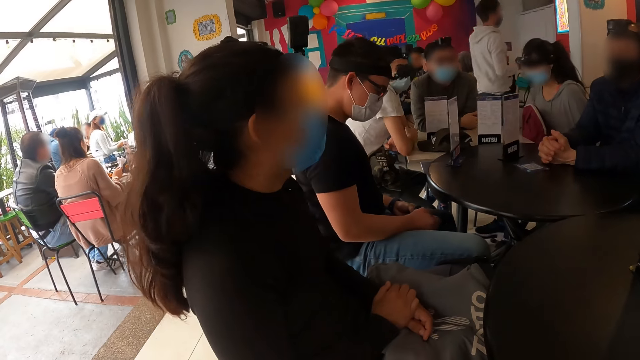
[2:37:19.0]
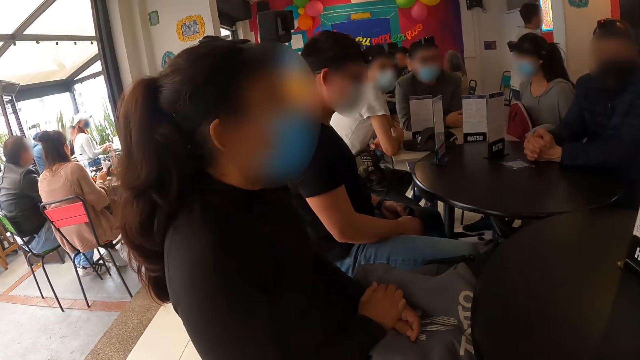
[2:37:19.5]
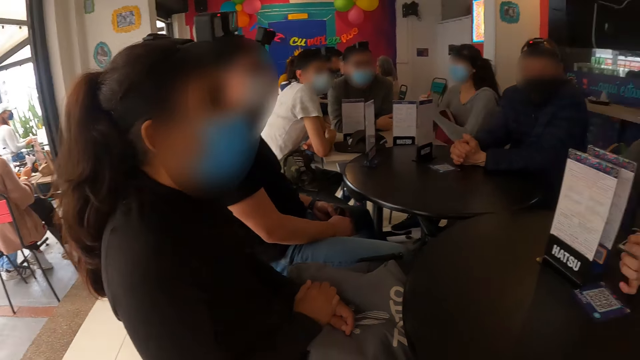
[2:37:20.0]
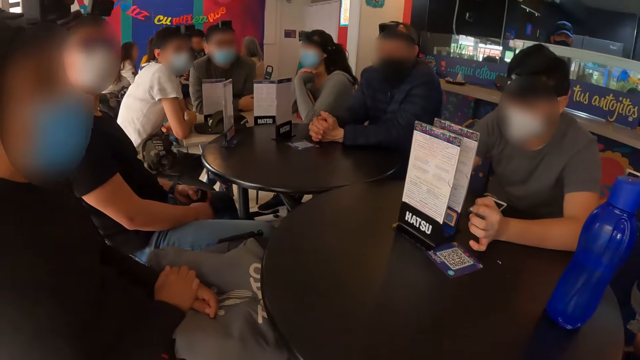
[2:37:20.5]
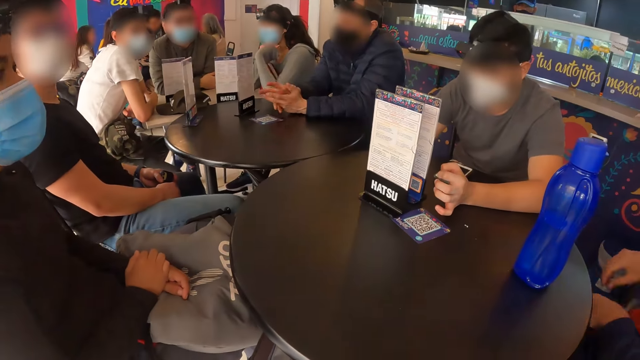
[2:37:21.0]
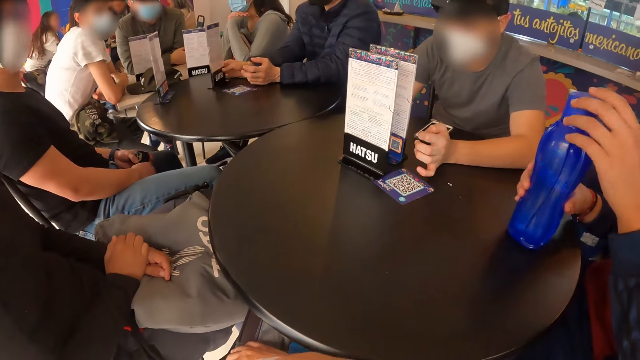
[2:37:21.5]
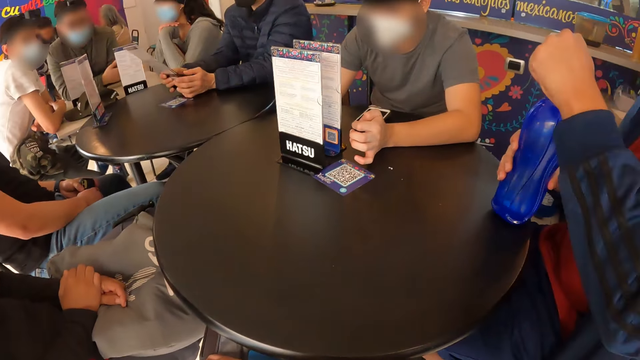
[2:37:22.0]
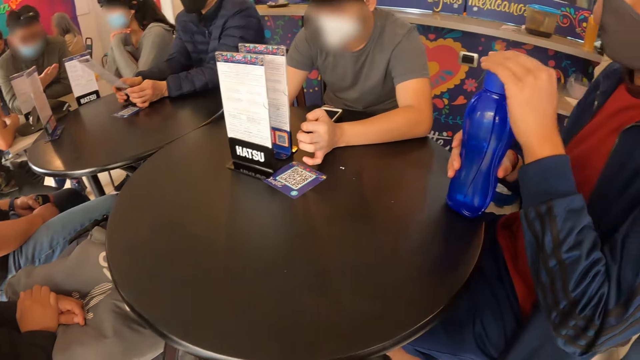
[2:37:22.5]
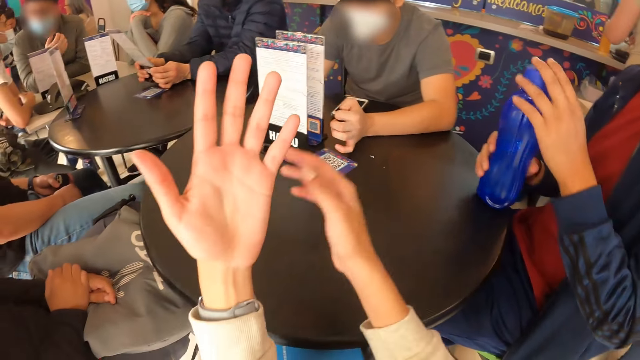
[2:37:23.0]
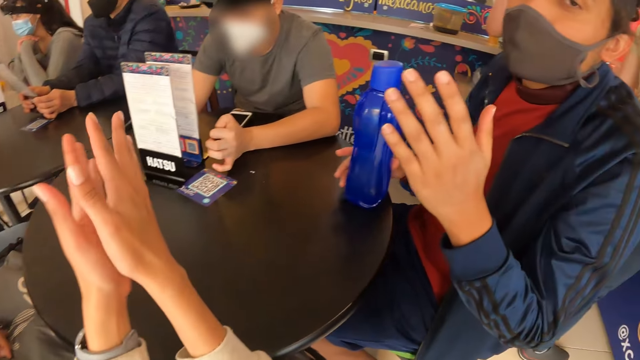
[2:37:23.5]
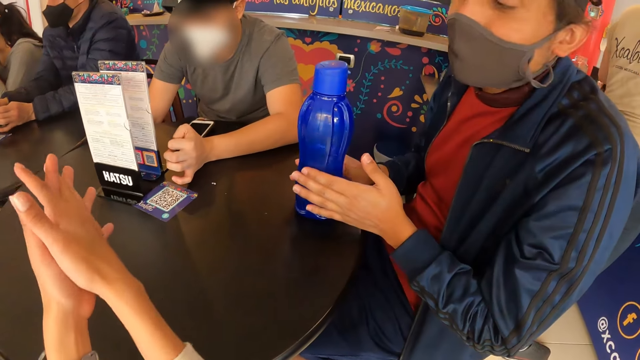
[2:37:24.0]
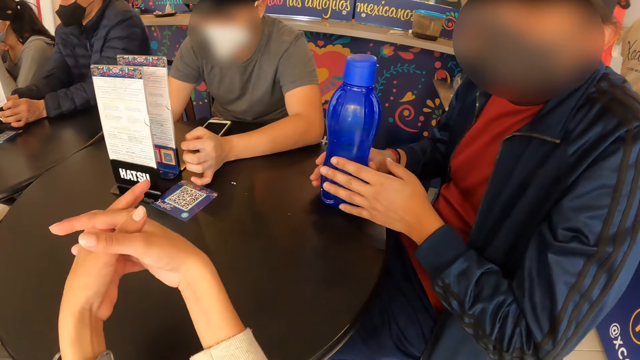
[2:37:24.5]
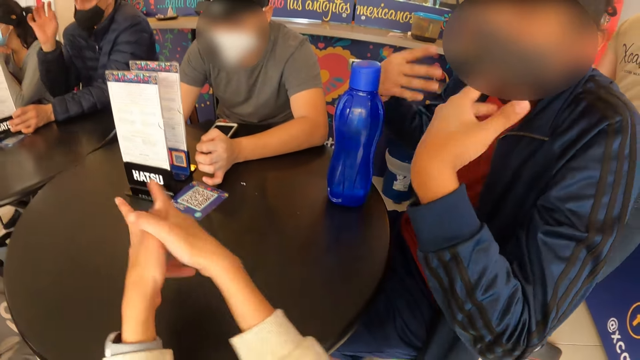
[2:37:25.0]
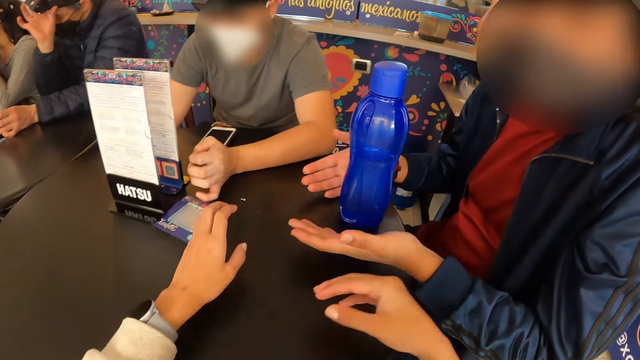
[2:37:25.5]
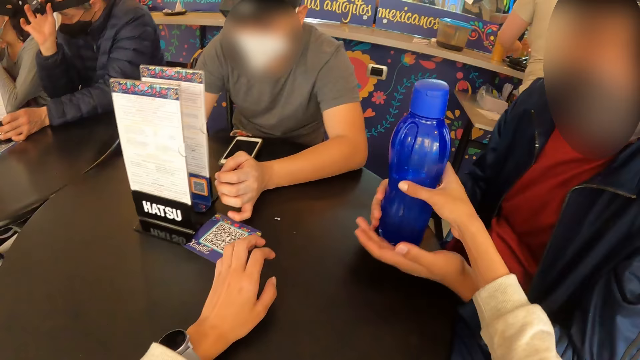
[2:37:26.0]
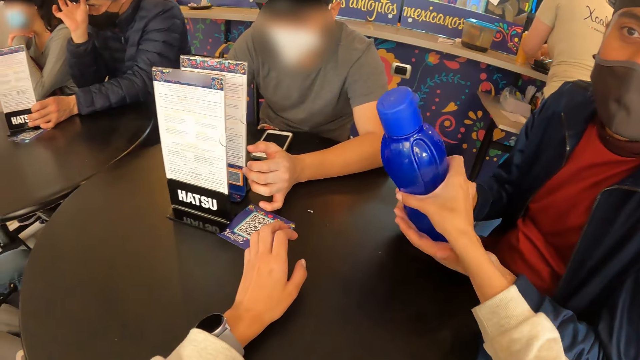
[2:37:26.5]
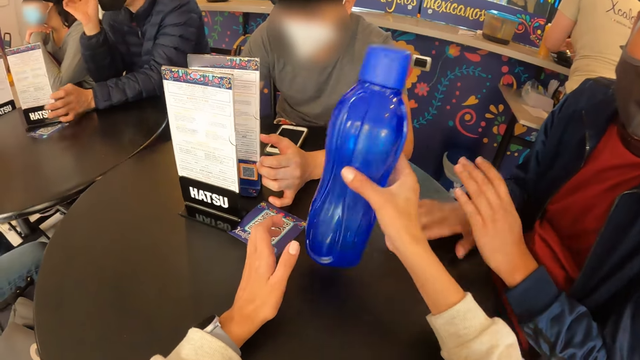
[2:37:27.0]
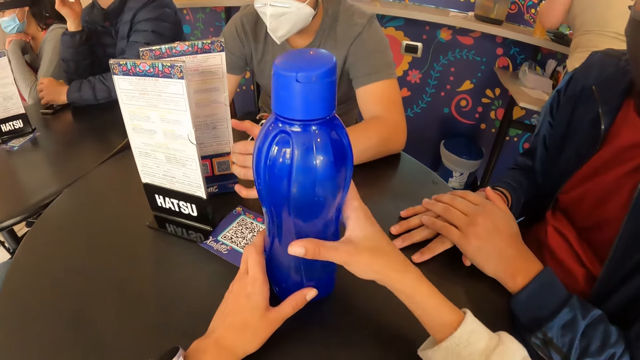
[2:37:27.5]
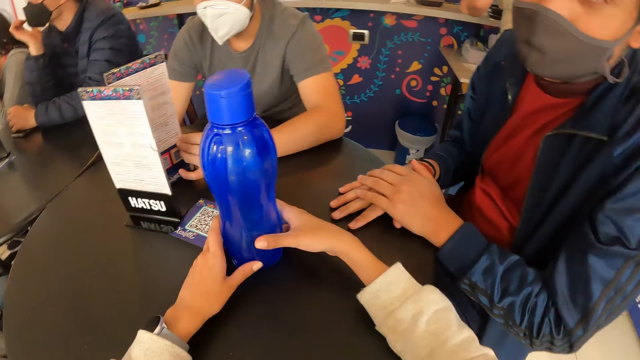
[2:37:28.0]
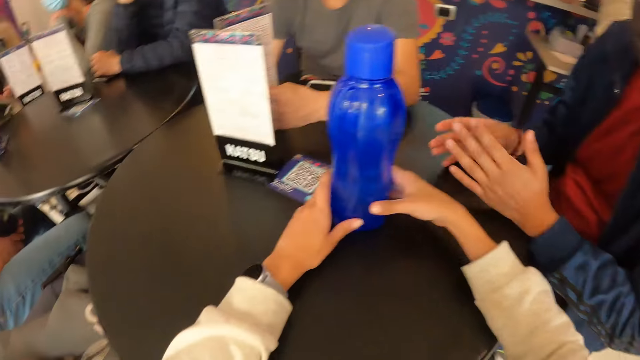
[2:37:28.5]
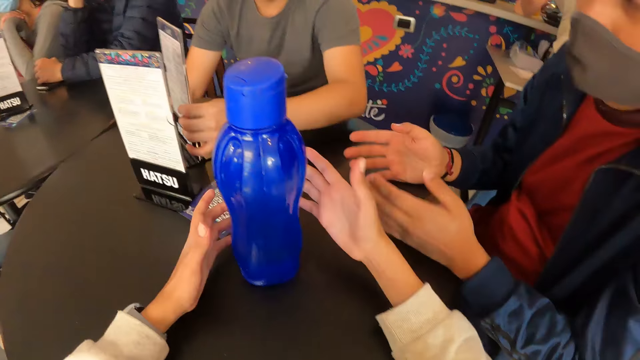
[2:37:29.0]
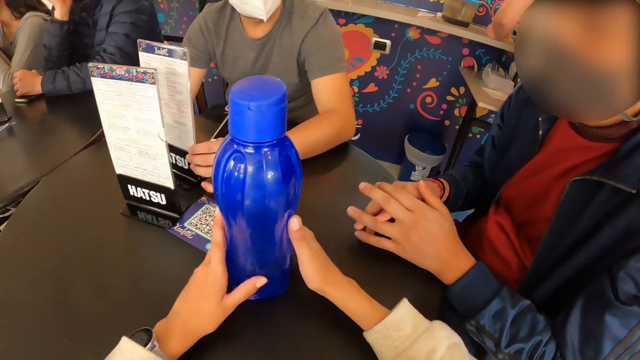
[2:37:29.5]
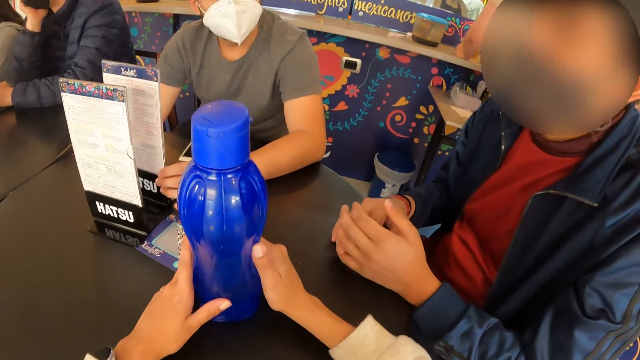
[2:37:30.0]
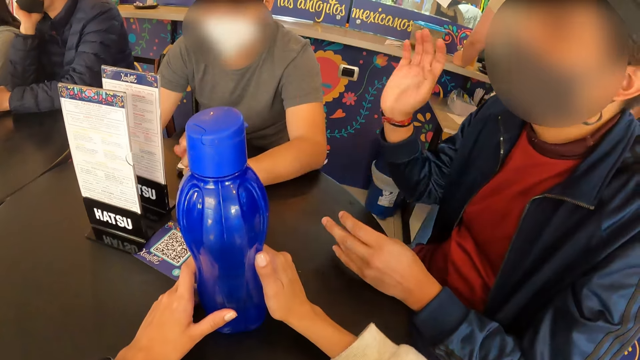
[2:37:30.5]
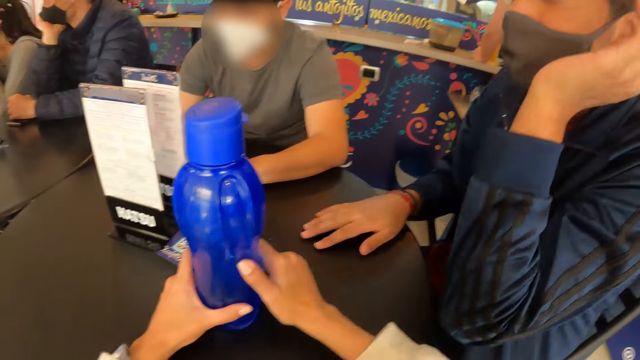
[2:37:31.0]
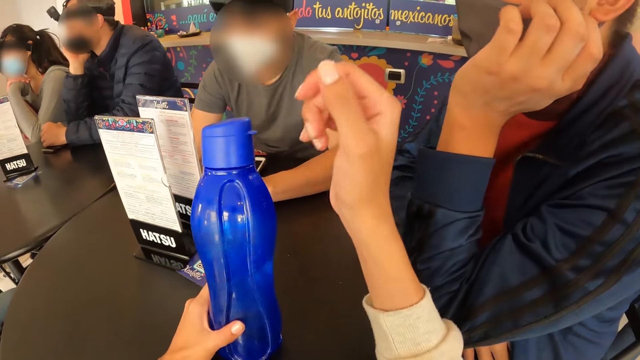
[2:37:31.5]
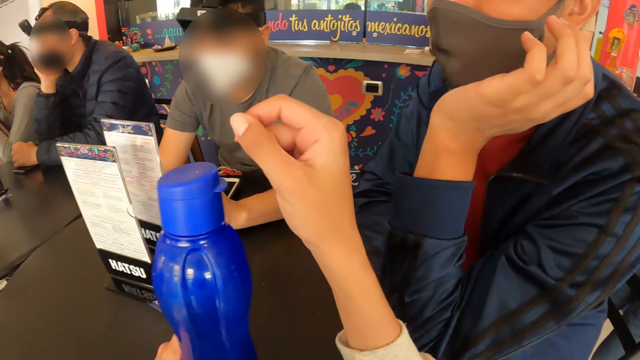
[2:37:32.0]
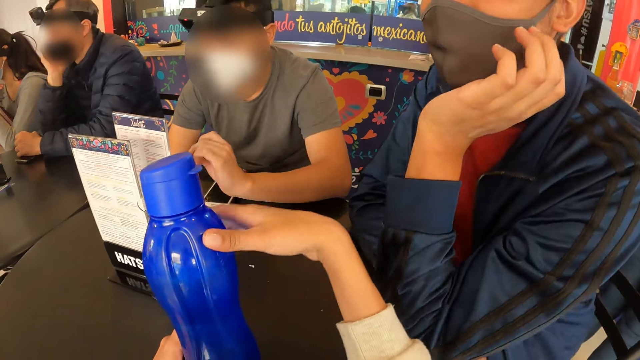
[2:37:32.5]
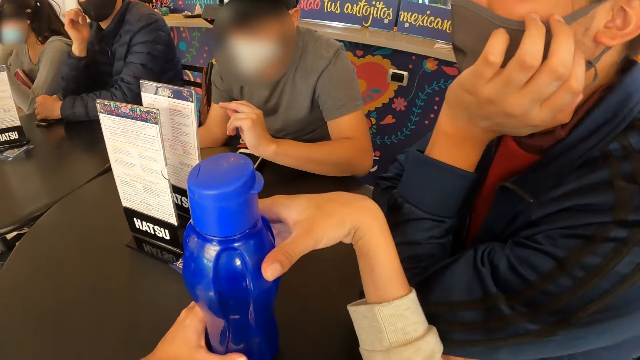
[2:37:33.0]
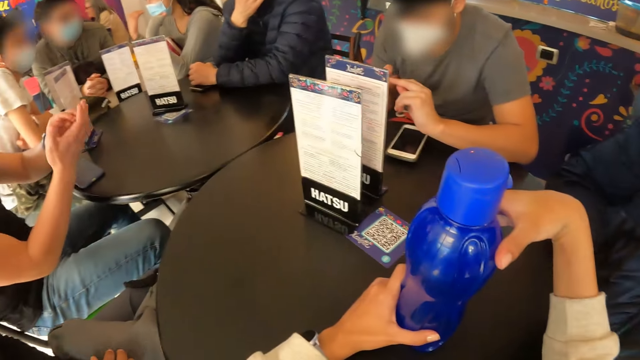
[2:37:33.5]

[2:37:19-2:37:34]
A man holds the bottle on the table with his right hand. The man opens the bottle of water in his right hand with his left hand. The man interacts with the camera wearer. The camera wearer sways hands. The man sways a hand and sways hands. The camera wearer picks up the bottle from the man with his right hand. Another man moves the menu on the table with both hands. The first man sways hands. A person turns the menu on the table. The first man sways hands. The first man touches the face.

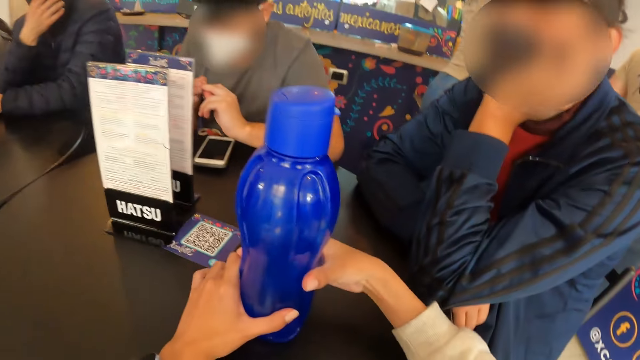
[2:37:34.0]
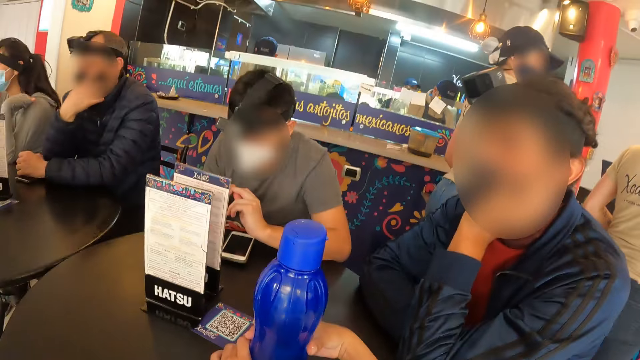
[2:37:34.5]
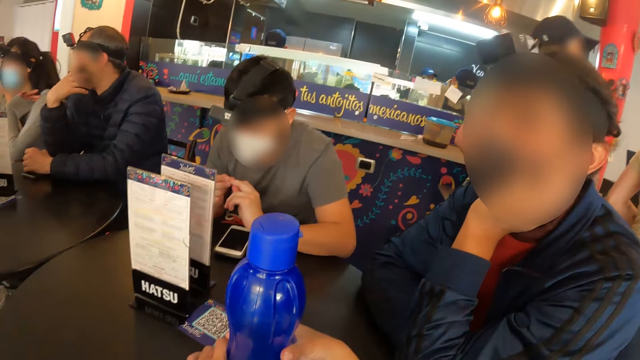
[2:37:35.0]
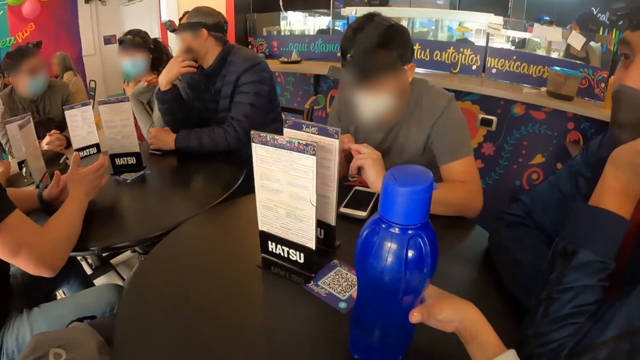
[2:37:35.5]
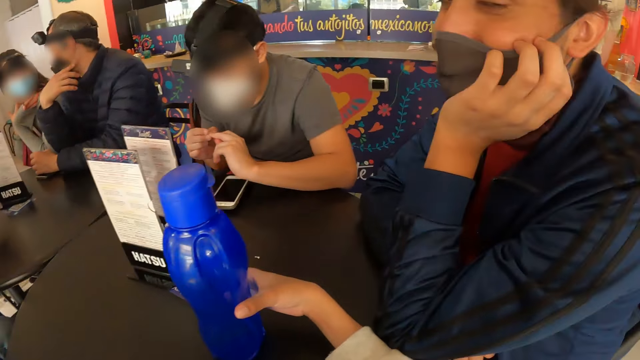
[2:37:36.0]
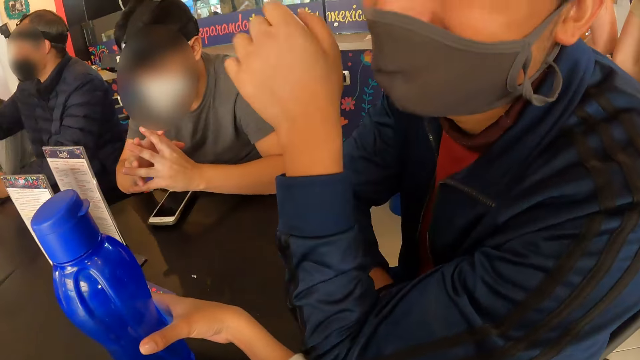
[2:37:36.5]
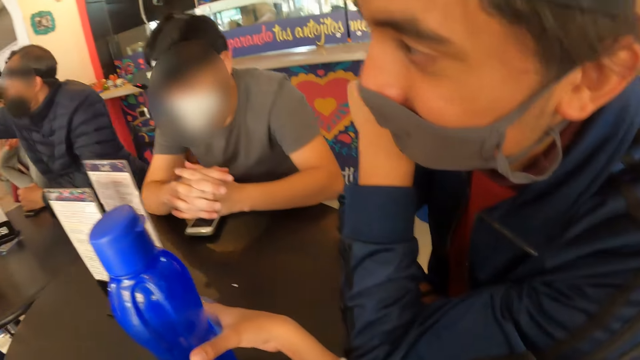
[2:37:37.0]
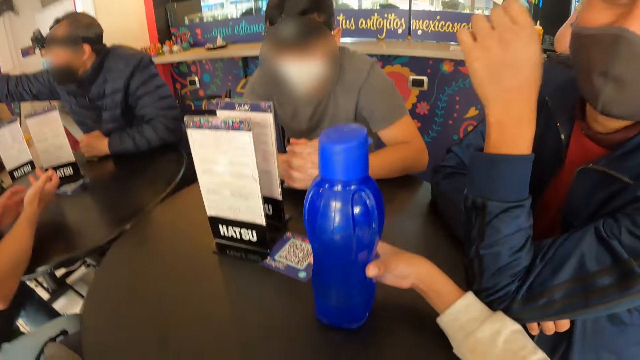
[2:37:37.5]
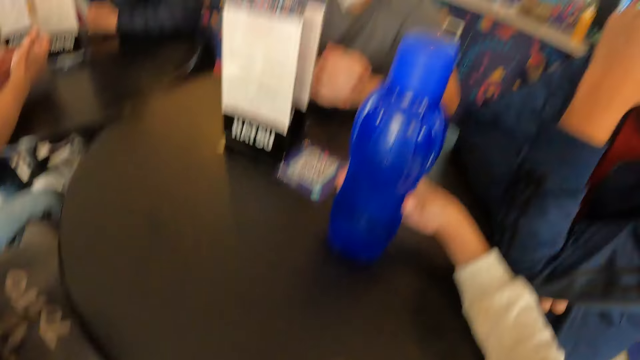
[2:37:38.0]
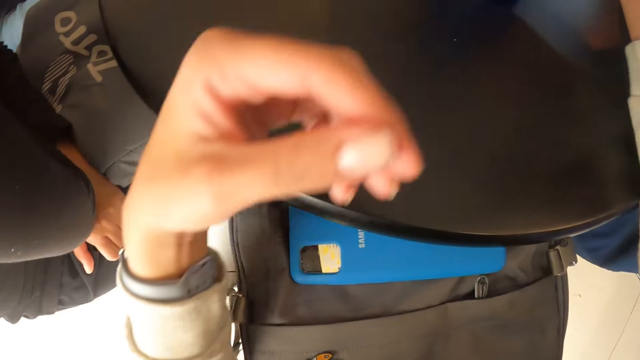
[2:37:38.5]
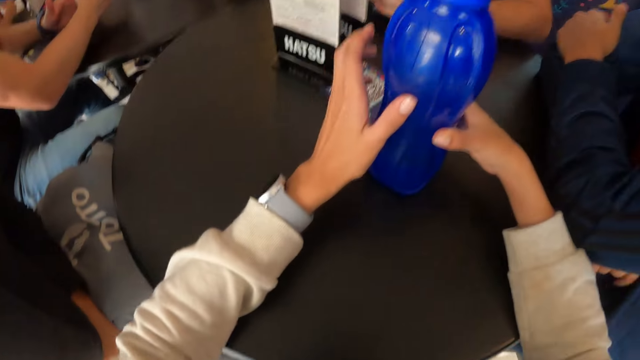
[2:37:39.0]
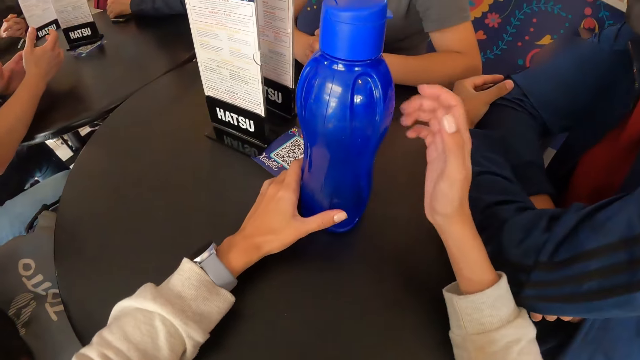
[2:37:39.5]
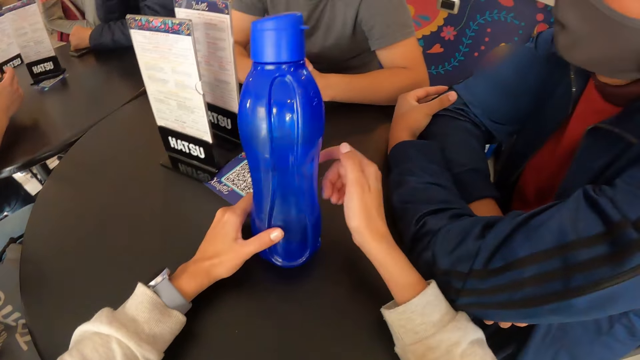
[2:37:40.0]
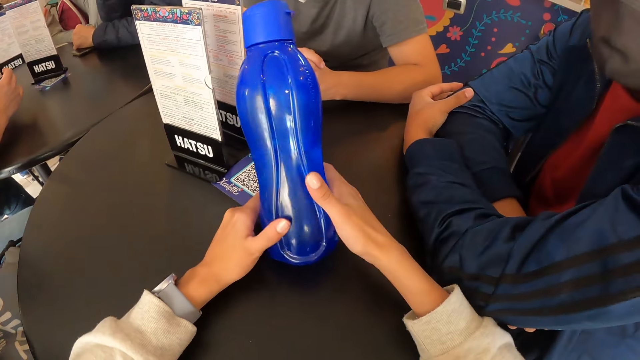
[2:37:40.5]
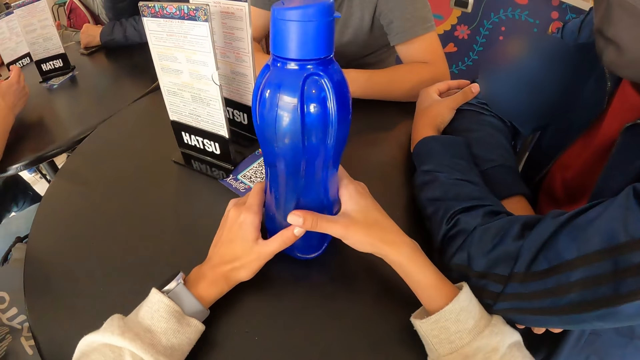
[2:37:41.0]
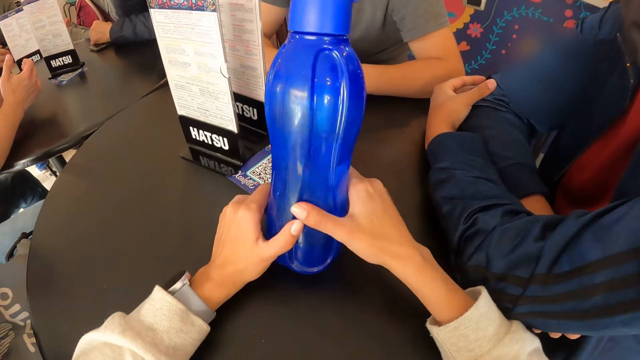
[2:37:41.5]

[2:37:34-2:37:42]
A person converses with the camera wearer. The camera wearer sways a hand. They move with the bottle on the table with both hands. They tap on the bottle of water on the table.
